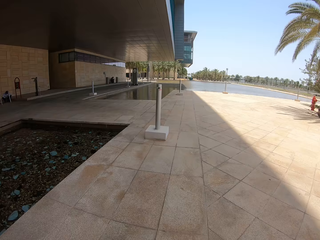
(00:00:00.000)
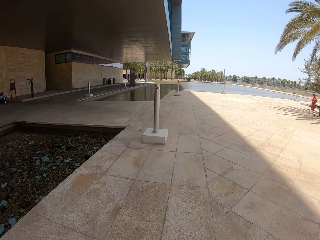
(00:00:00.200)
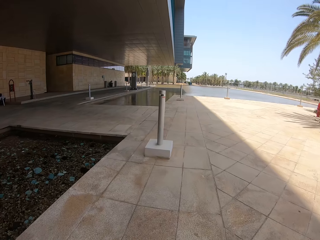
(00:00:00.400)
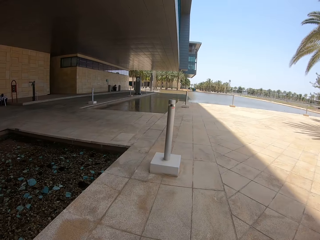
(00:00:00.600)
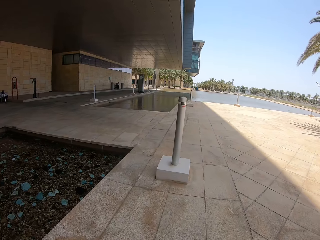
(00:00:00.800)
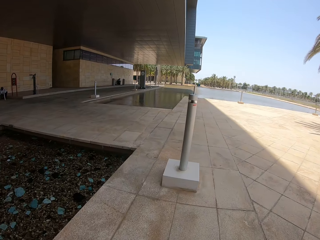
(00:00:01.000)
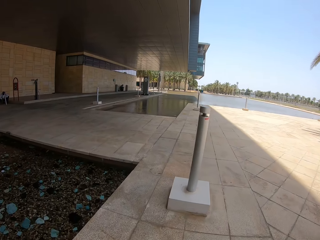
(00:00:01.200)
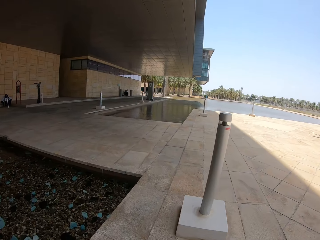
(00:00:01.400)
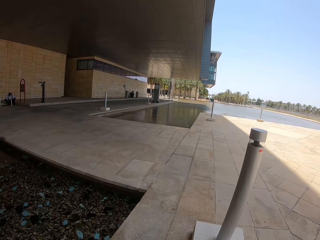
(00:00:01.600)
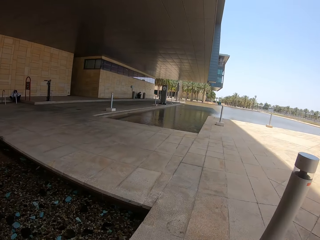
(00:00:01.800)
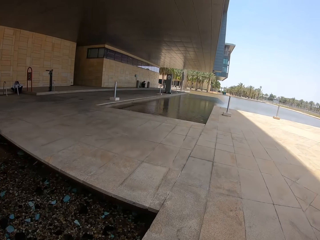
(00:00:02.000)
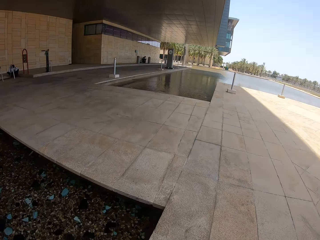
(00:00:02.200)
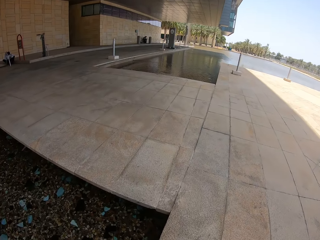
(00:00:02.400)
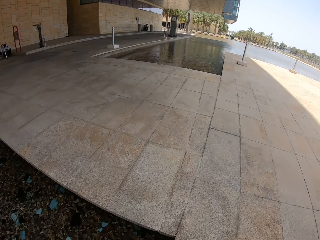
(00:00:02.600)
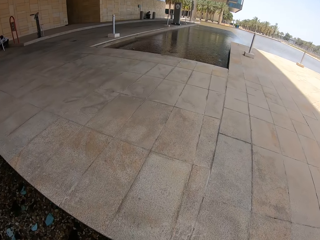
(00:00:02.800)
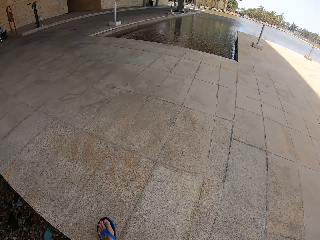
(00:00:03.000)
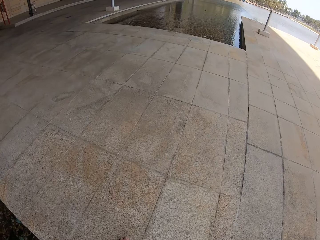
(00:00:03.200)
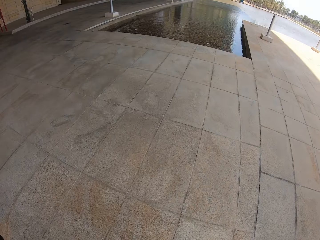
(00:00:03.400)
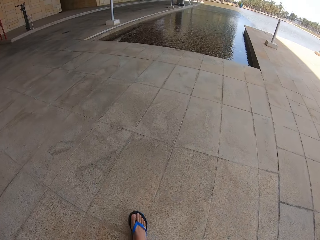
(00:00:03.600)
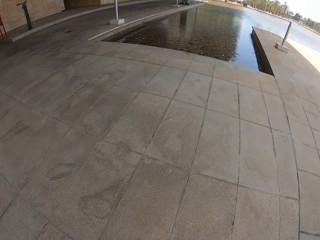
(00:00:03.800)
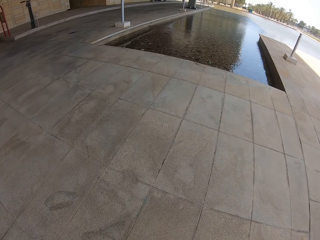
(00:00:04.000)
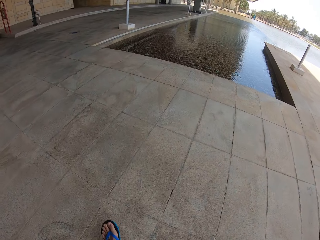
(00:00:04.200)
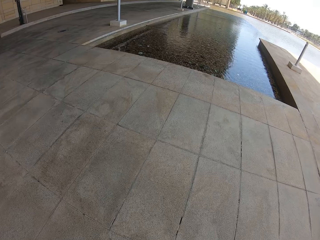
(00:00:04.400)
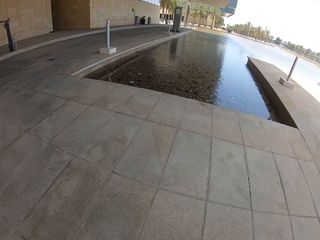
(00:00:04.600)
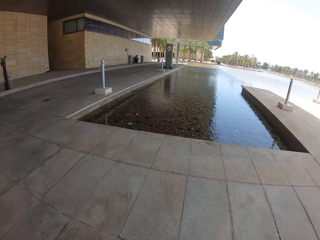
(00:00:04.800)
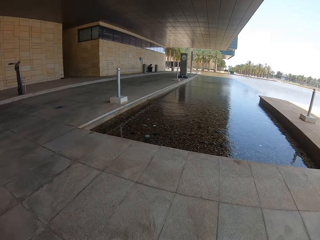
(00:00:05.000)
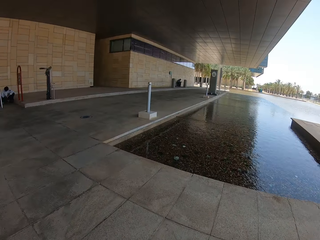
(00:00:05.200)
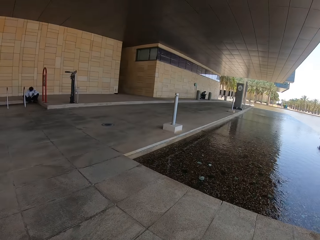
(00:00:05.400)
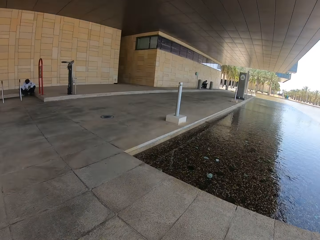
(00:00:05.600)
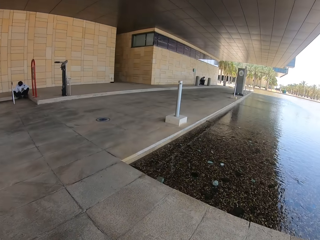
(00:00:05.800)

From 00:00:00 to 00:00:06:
The camera wearer walks on the pavement.

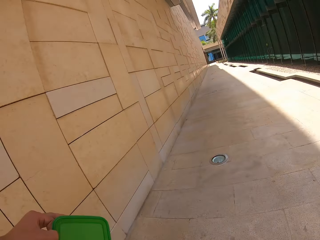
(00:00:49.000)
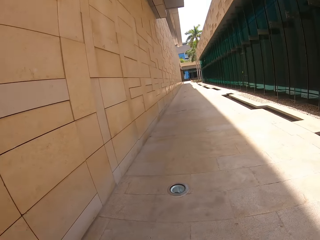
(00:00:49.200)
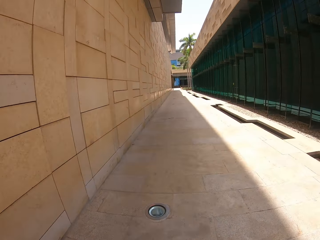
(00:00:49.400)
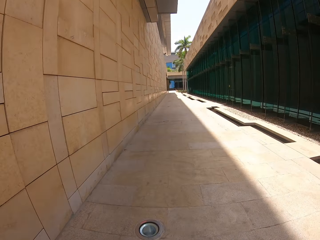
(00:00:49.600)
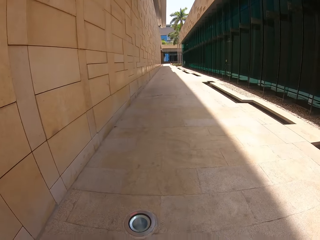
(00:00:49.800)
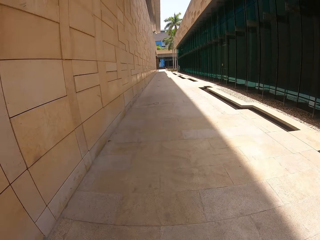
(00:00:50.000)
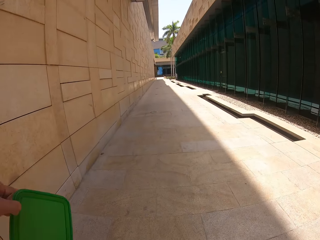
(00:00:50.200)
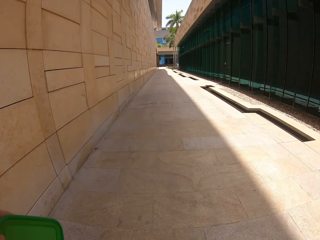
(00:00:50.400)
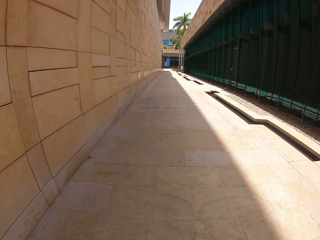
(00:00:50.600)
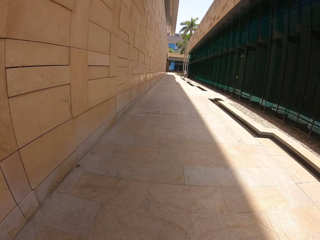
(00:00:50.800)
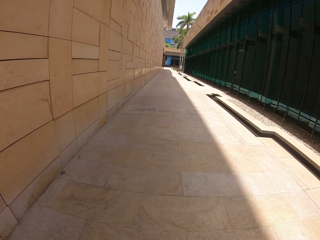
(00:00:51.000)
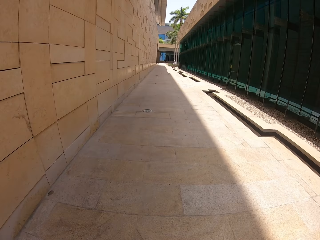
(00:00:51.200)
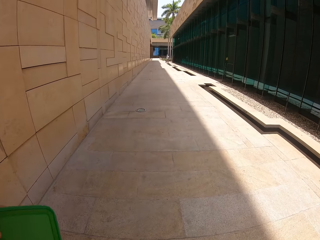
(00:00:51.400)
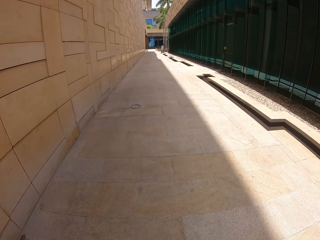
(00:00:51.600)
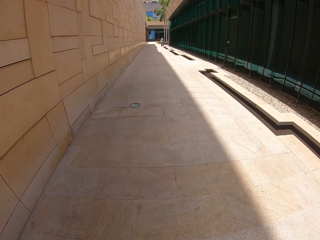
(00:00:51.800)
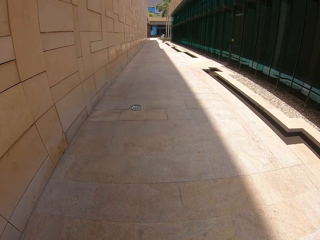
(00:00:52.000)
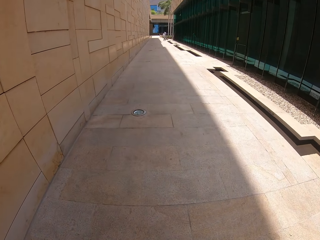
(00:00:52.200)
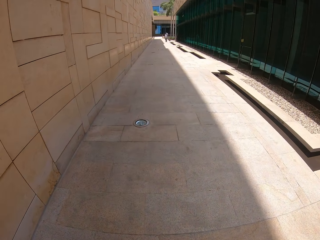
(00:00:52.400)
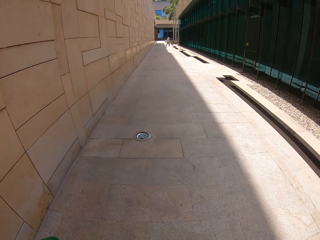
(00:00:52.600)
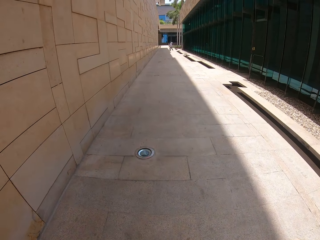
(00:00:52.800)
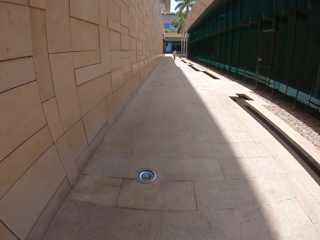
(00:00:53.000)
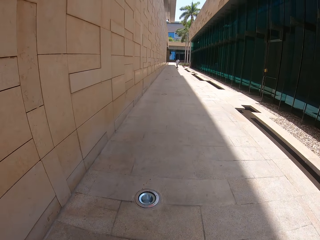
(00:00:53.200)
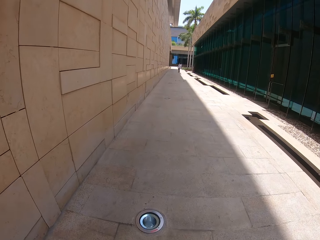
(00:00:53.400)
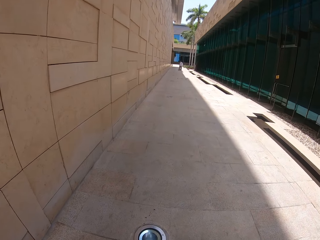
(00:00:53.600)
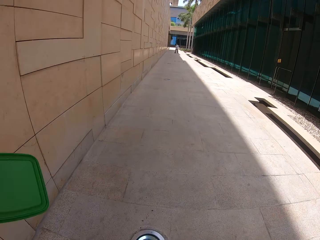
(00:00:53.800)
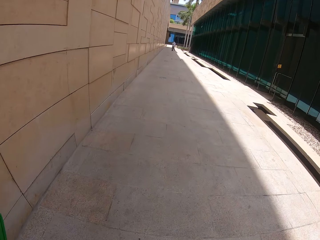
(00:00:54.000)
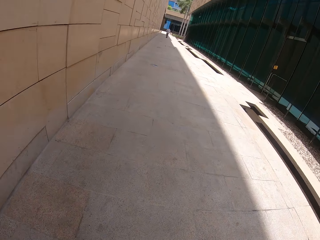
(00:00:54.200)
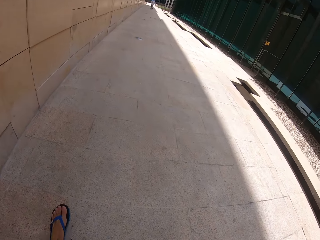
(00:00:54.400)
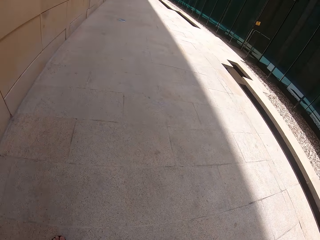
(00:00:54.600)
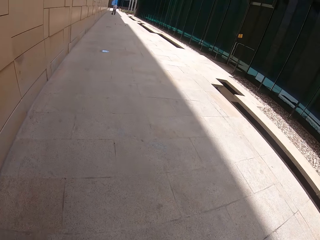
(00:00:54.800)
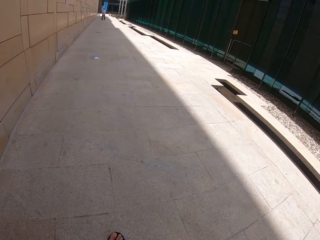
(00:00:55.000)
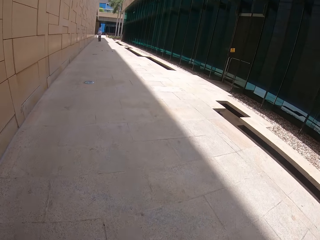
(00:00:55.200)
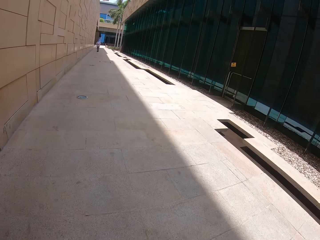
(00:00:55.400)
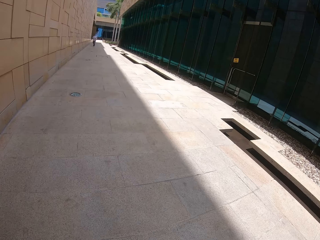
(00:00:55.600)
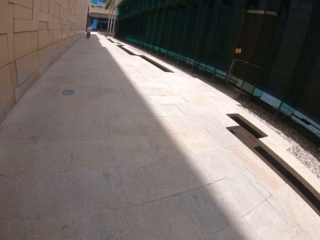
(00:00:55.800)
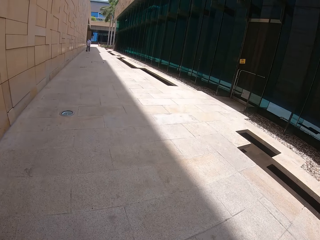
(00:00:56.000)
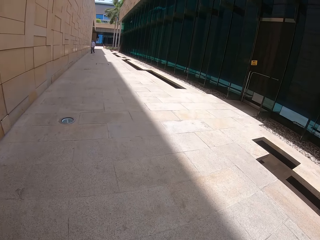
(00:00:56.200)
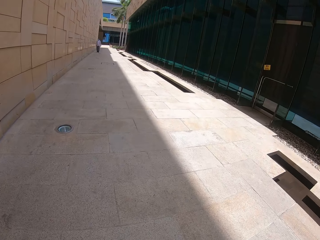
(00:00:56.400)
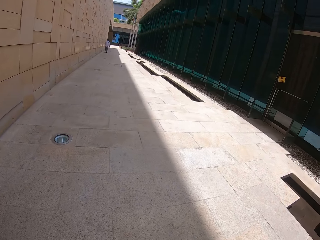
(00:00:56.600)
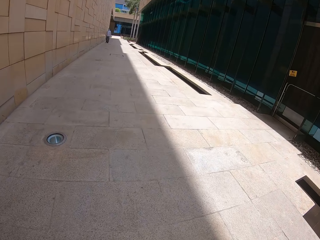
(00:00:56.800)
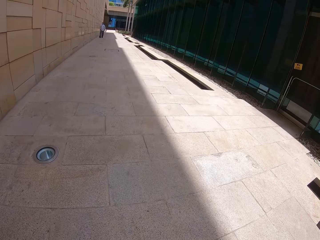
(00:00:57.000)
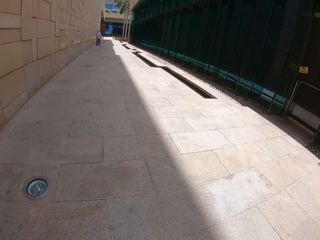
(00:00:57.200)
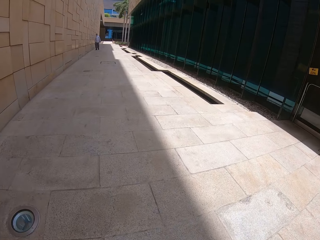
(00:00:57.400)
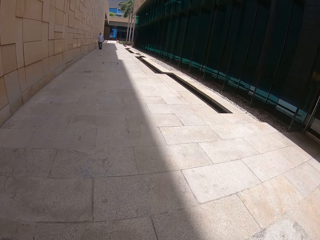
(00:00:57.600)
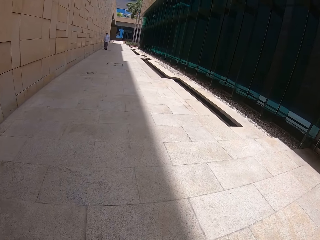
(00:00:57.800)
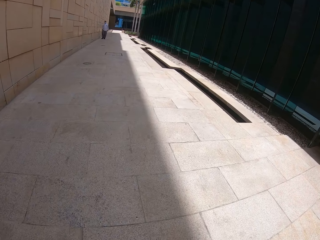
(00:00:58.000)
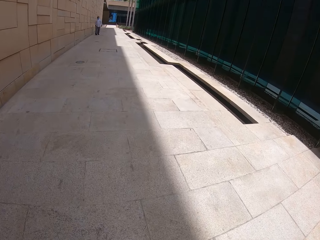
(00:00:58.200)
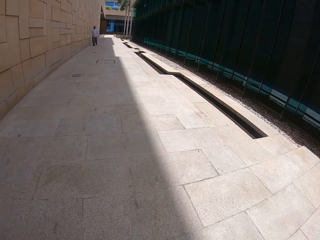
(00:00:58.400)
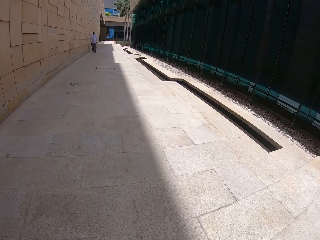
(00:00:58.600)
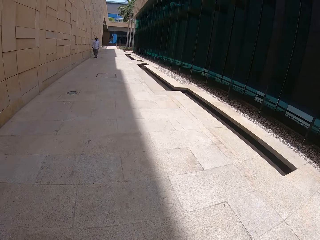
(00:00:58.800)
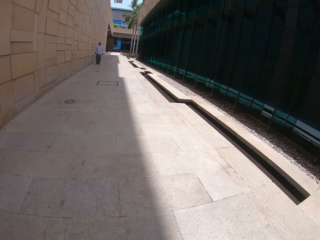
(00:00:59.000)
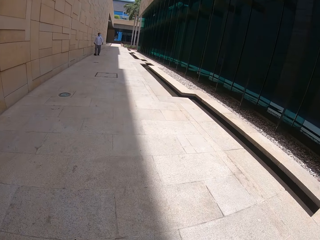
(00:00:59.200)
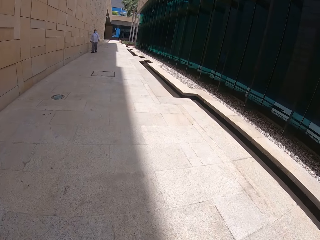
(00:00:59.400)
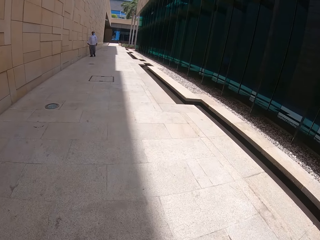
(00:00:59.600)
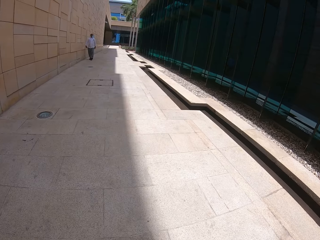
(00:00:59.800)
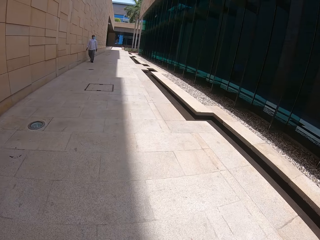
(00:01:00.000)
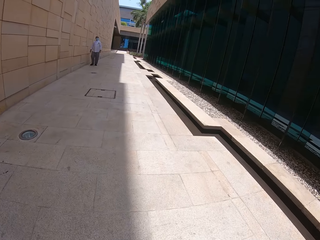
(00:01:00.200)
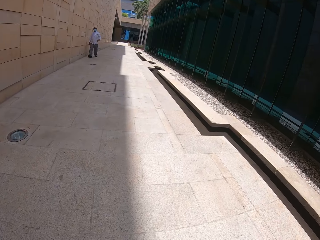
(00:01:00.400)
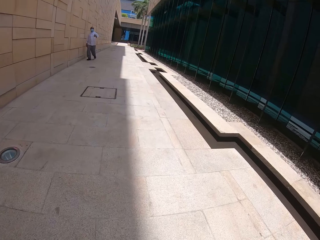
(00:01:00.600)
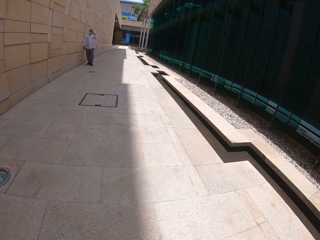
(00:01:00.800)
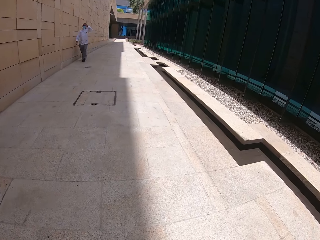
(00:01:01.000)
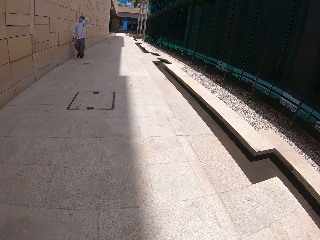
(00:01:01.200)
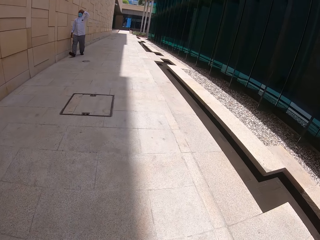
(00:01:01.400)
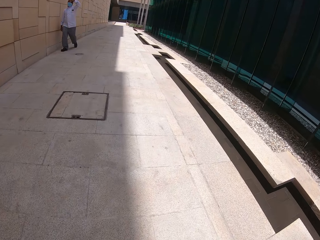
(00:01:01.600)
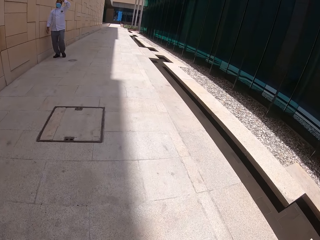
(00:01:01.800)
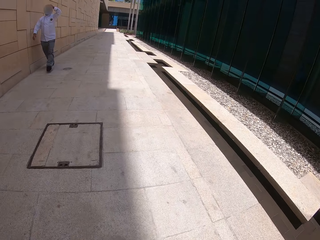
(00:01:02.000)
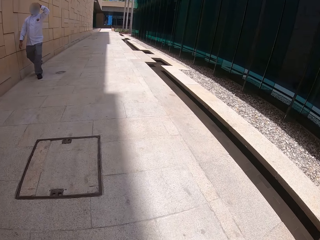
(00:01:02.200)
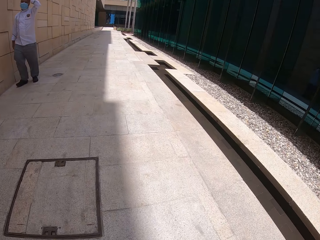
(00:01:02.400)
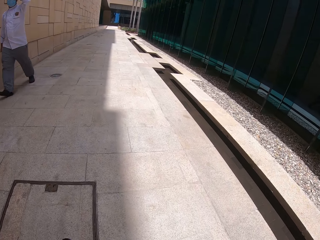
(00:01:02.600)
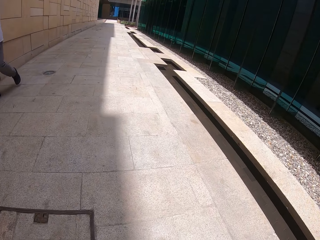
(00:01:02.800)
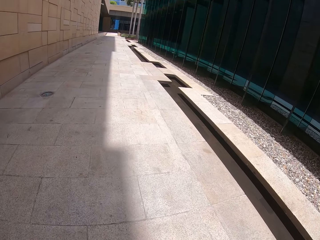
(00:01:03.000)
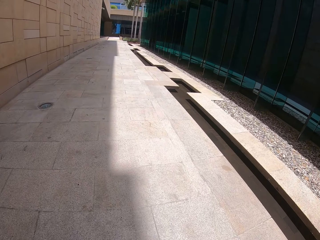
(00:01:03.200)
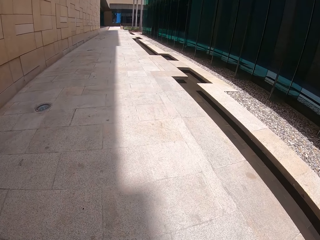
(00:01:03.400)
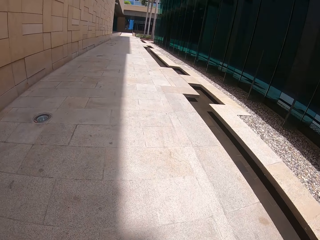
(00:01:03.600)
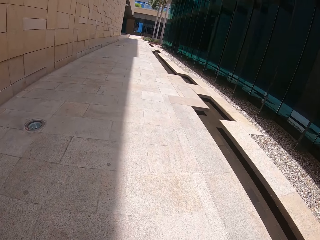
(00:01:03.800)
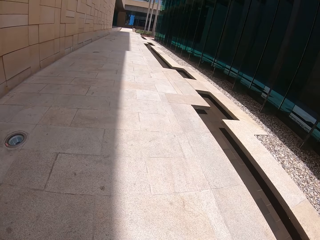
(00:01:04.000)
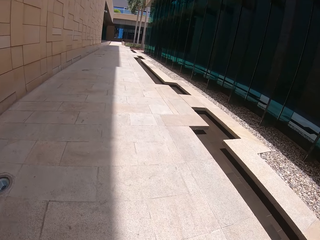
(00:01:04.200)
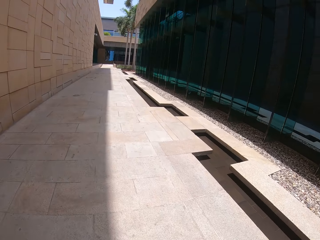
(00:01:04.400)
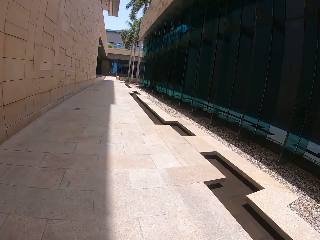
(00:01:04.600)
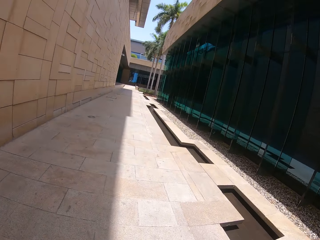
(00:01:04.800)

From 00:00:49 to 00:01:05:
The camera wearer turns the camera again. A man walks on the sidewalk. The camera wearer walks on the sidewalk.
